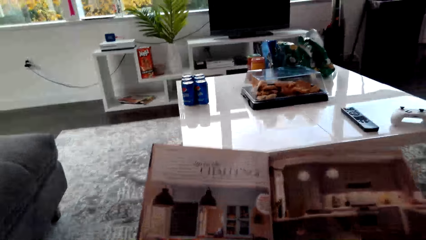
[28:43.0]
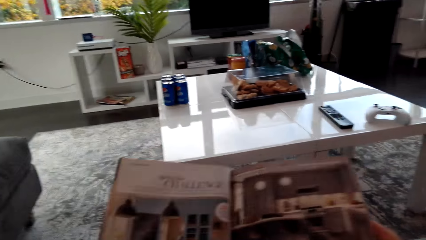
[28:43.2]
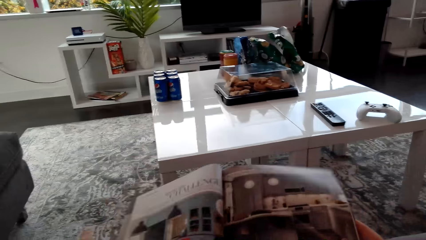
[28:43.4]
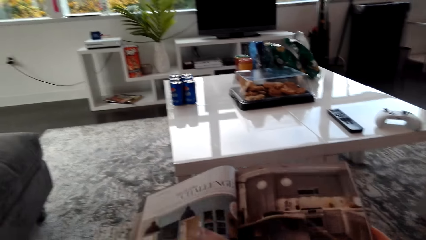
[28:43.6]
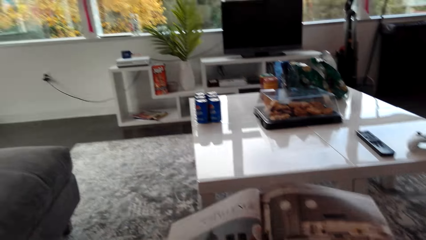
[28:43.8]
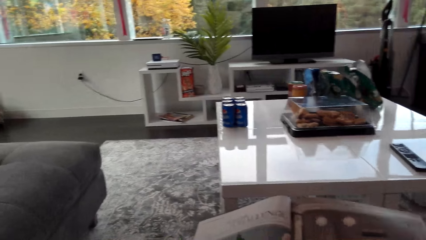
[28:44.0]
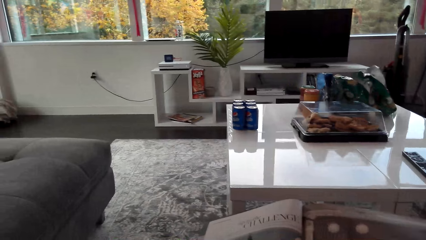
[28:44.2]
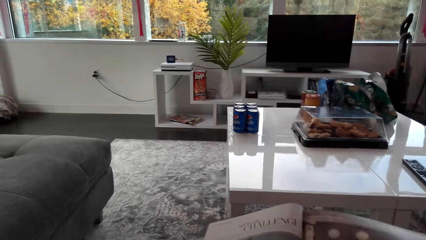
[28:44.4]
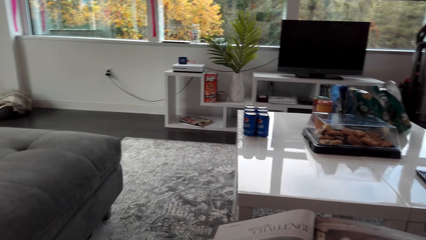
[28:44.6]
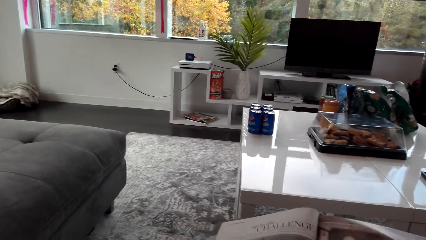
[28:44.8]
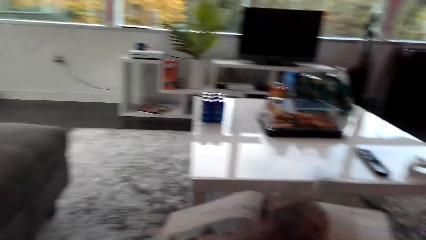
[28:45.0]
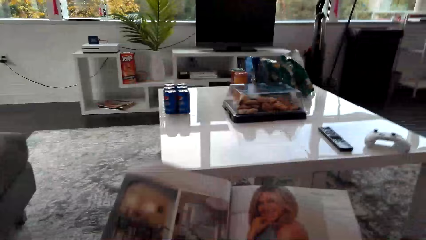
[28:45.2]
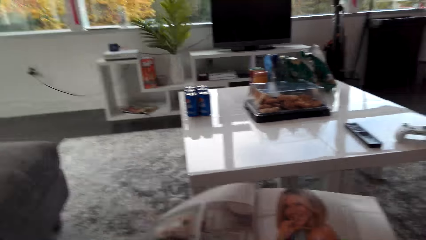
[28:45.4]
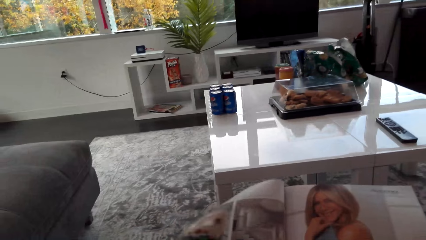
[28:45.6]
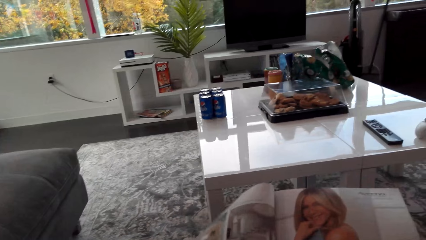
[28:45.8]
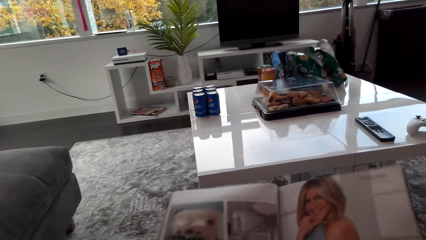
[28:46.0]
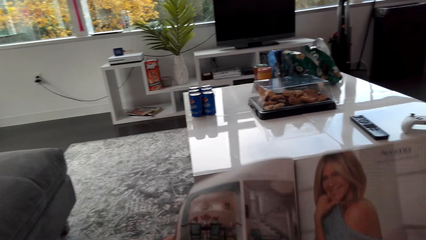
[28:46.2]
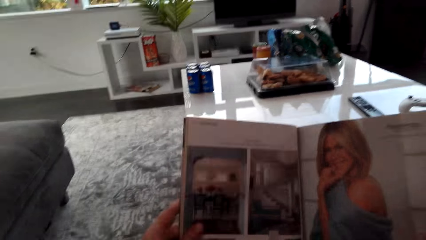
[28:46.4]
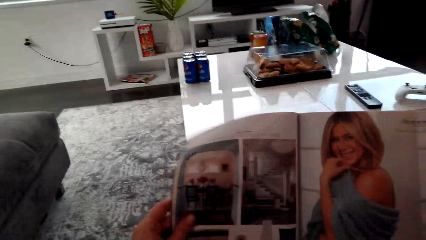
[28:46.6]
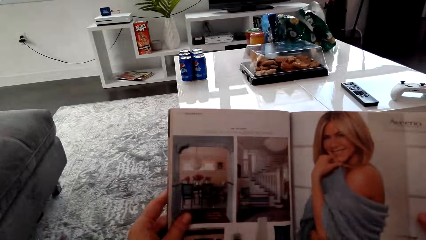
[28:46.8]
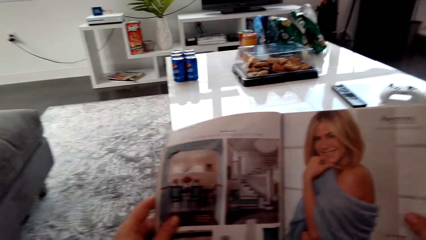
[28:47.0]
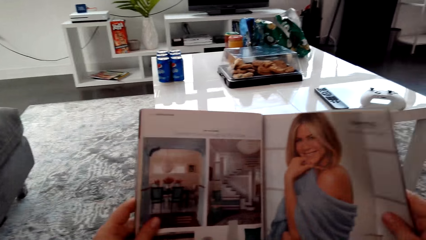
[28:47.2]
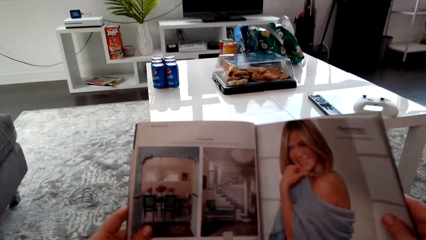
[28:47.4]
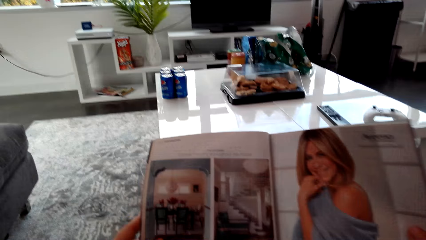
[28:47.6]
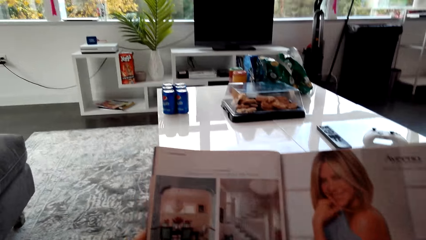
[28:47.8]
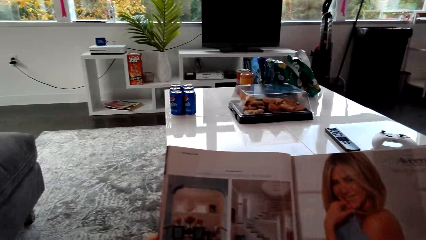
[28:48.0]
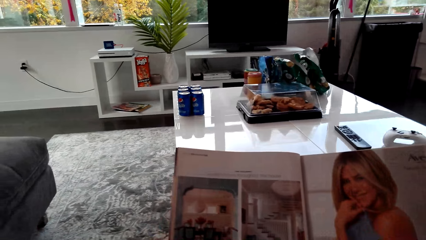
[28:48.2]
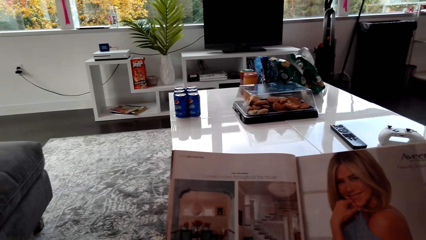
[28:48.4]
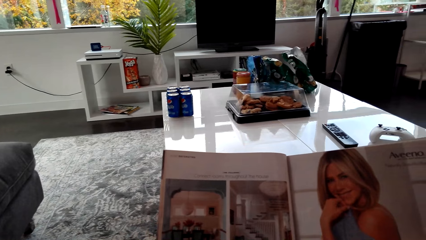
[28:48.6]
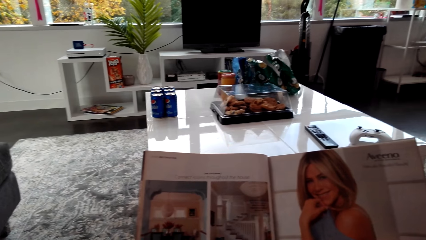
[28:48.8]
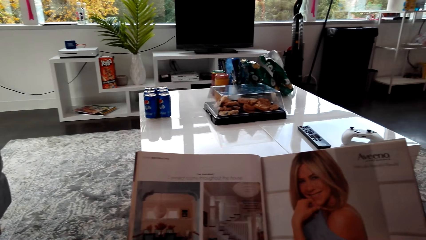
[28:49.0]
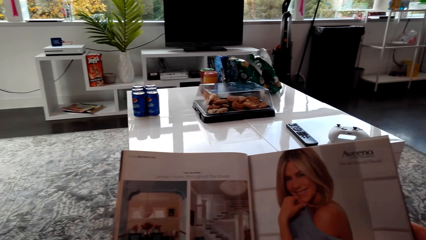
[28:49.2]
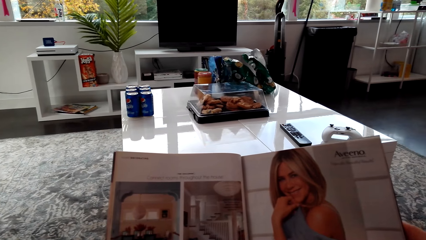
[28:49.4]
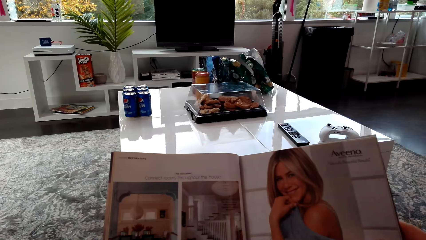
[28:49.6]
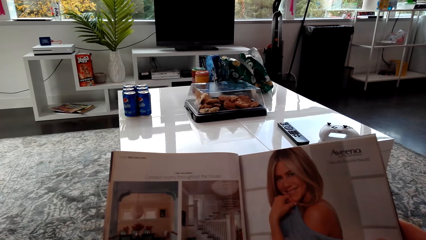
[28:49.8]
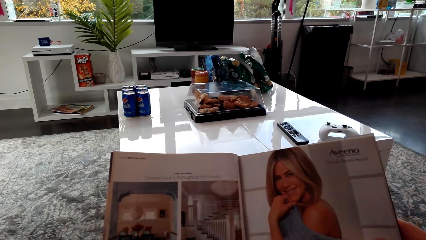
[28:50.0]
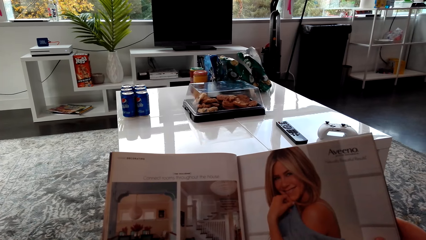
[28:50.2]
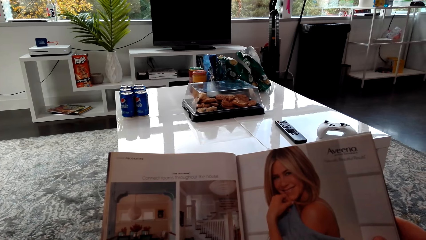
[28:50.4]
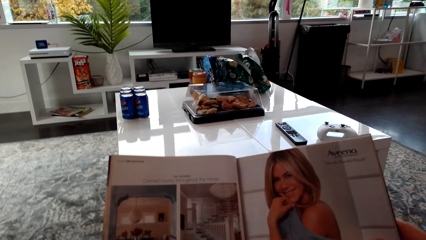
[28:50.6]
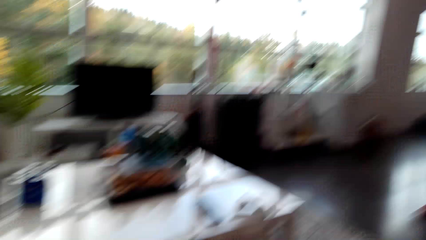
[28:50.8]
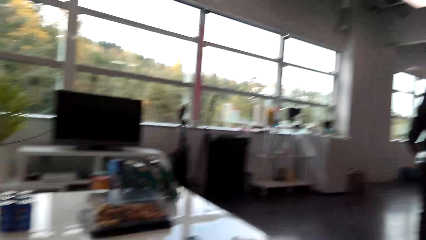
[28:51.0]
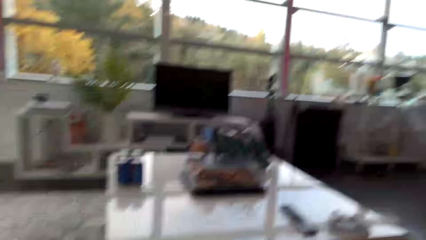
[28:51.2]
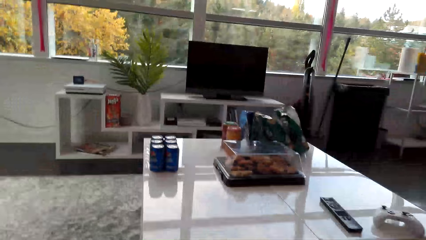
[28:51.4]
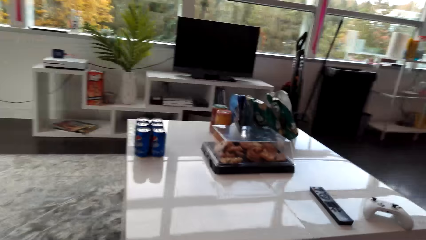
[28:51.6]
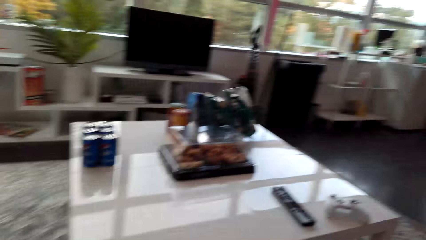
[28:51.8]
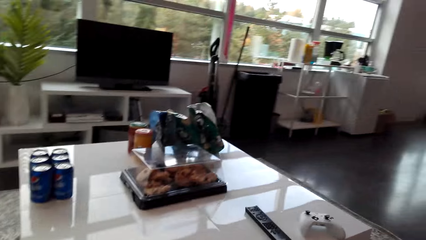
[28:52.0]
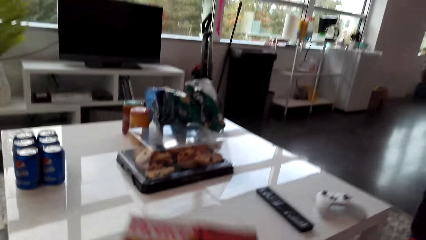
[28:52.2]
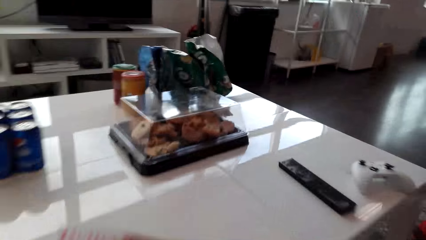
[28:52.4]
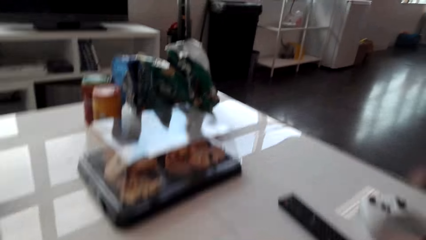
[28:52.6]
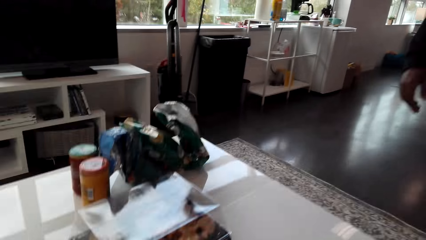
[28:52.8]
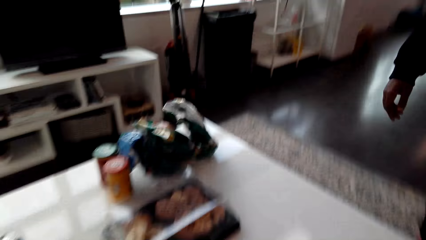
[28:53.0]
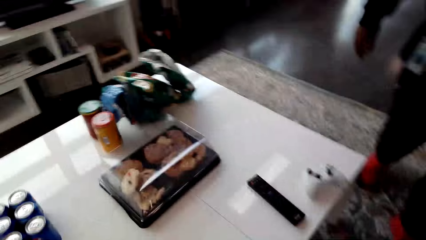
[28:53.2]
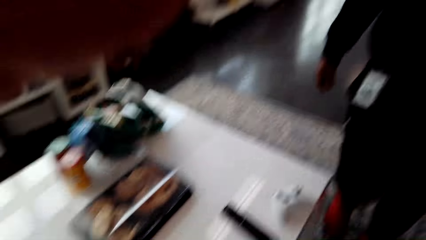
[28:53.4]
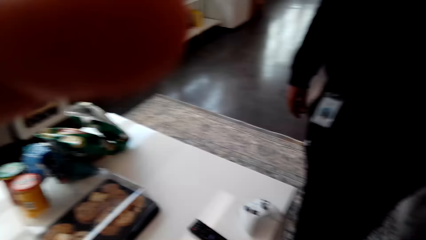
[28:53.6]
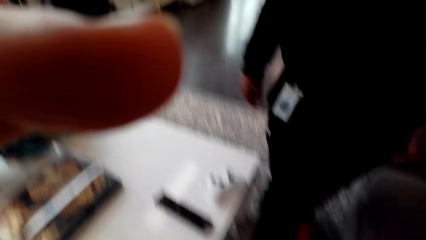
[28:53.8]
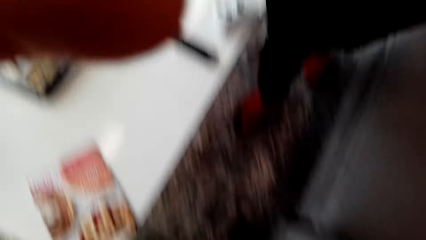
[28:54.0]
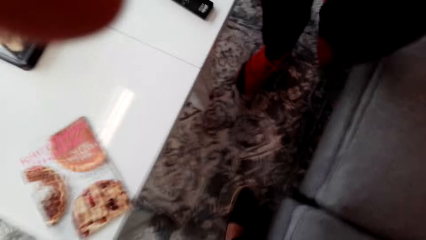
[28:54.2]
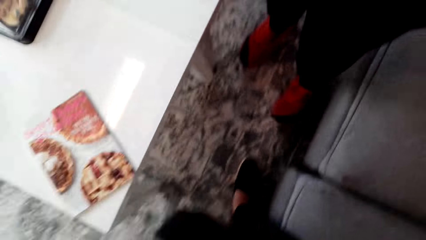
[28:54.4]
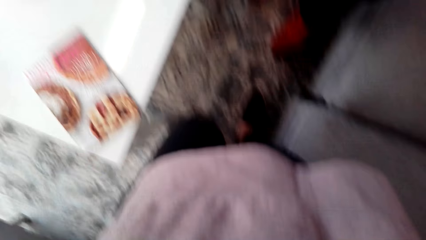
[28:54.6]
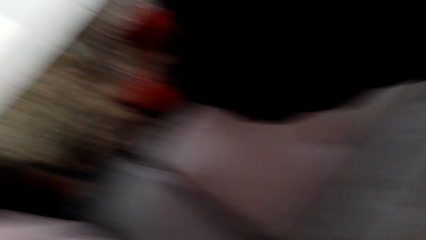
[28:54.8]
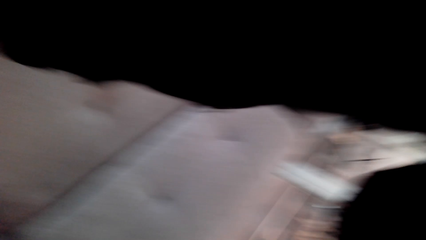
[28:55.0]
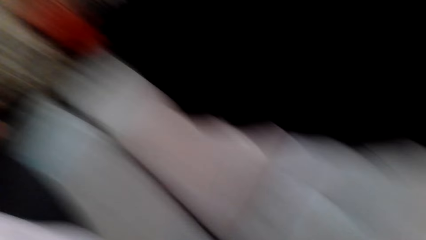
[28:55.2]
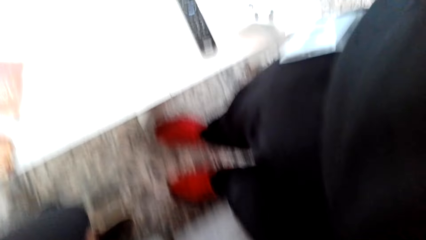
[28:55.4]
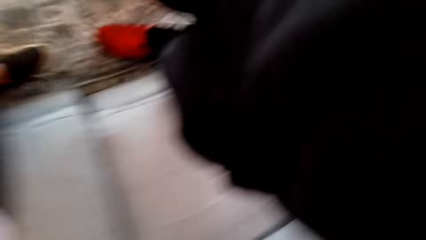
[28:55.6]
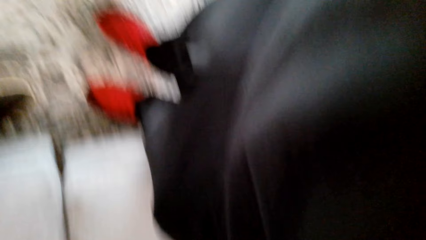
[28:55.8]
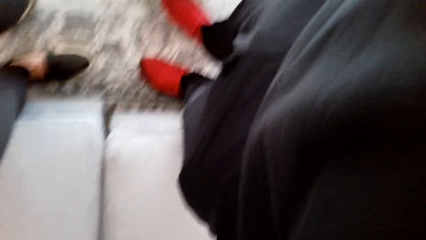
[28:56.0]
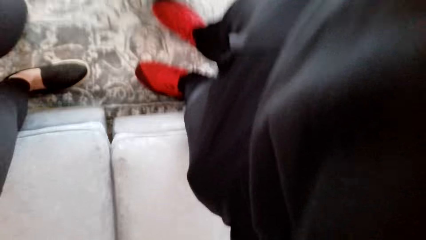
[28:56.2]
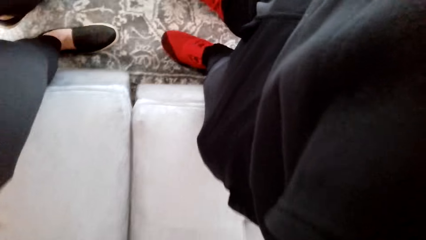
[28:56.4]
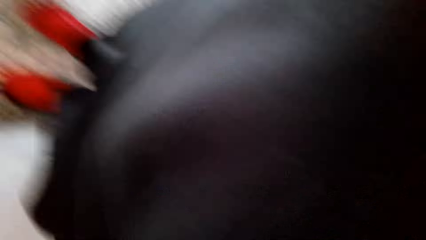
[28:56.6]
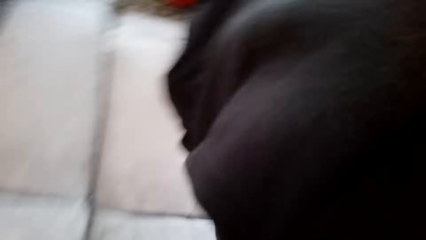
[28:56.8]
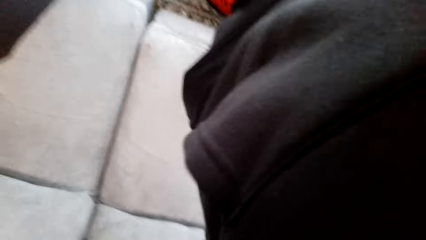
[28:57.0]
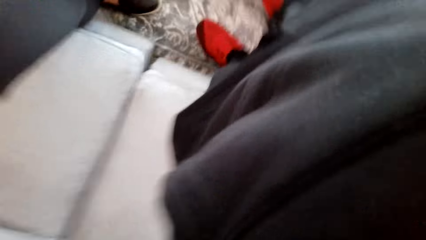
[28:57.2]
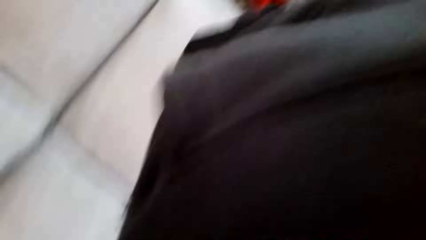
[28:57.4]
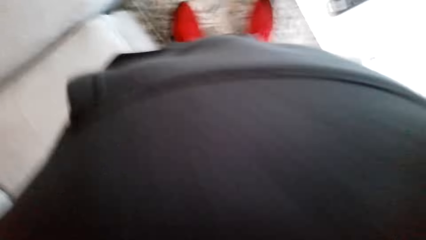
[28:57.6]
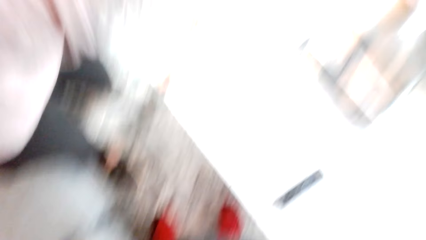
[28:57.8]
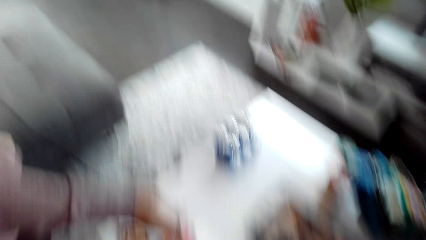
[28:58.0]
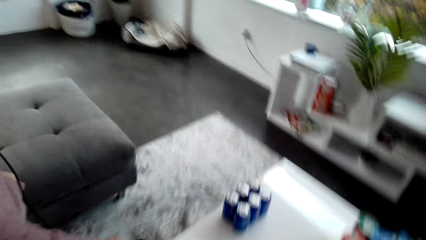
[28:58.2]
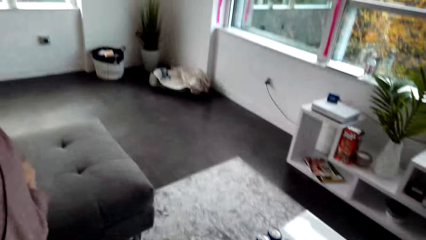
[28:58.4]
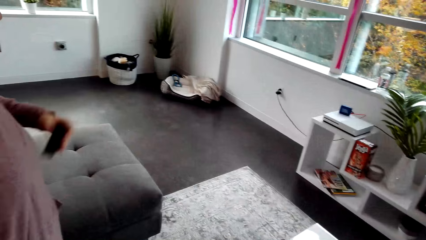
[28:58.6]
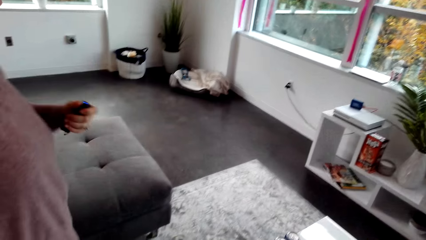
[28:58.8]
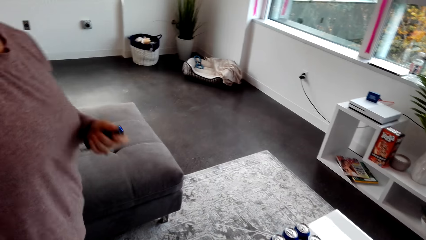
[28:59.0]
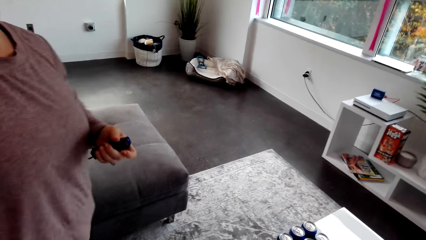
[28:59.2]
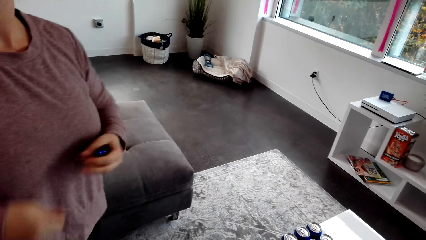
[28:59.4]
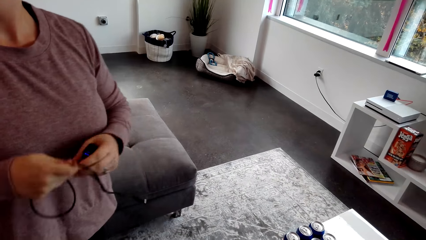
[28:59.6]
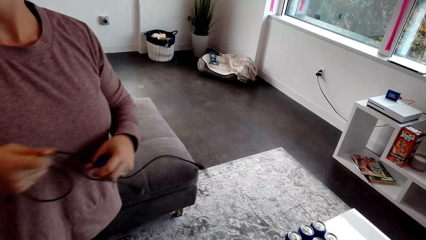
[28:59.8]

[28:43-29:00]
The camera wearer turns the page of the magazine. They read the page of the magazine. They stand up from the couch. A person gets a phone charger from her pocket. The camera wearer removes something from the pocket.
